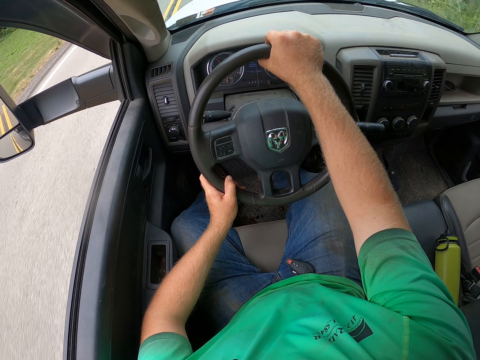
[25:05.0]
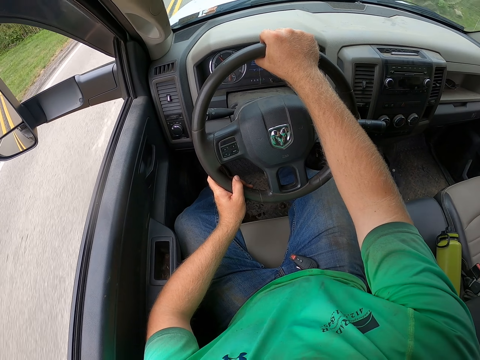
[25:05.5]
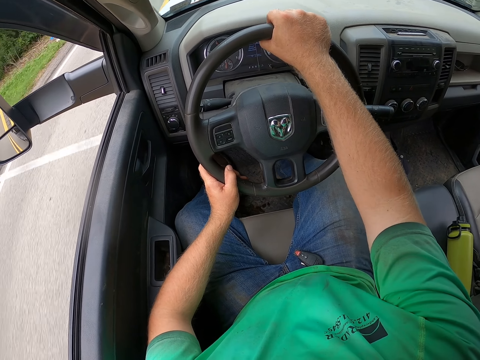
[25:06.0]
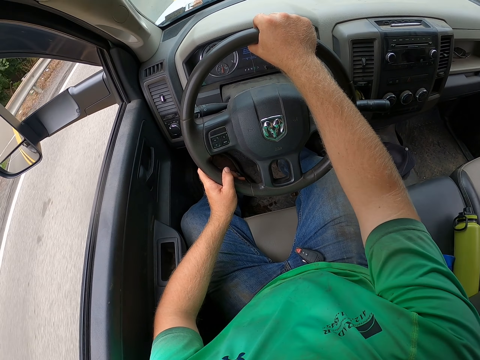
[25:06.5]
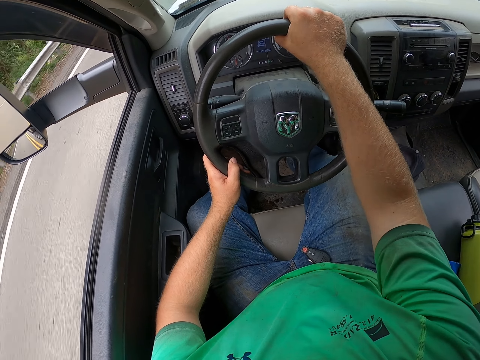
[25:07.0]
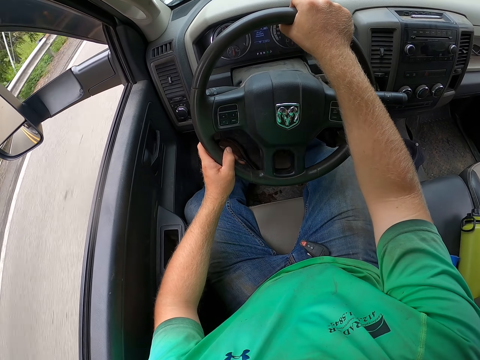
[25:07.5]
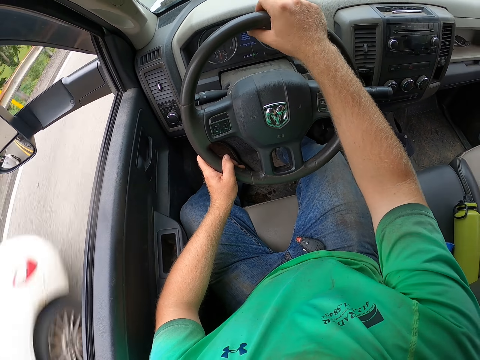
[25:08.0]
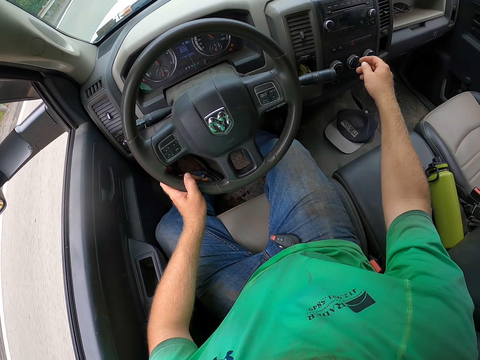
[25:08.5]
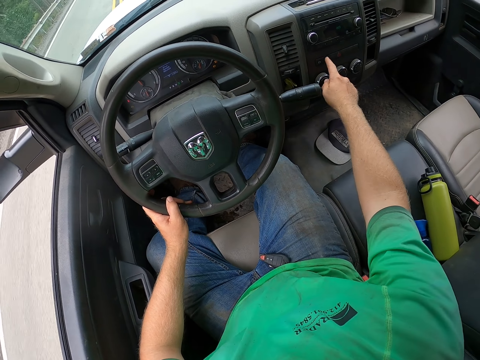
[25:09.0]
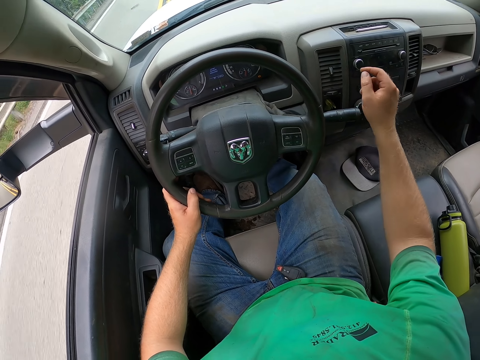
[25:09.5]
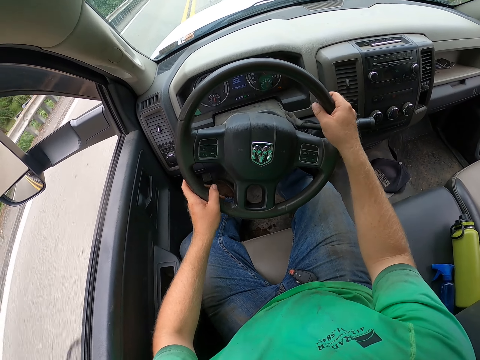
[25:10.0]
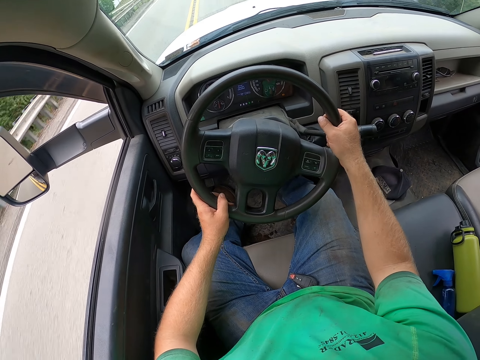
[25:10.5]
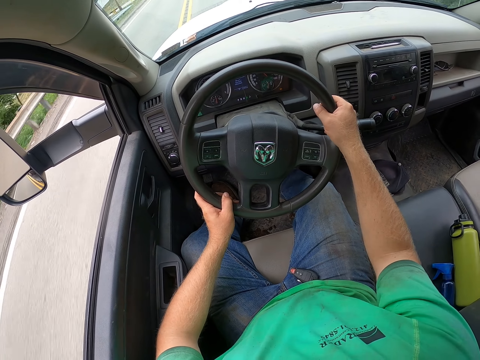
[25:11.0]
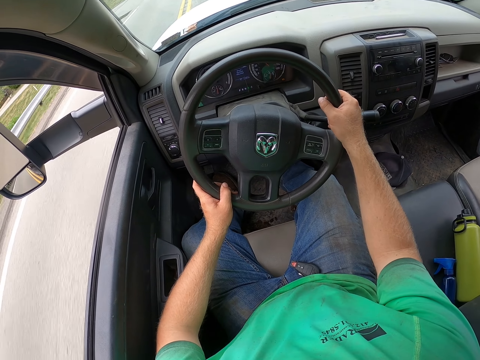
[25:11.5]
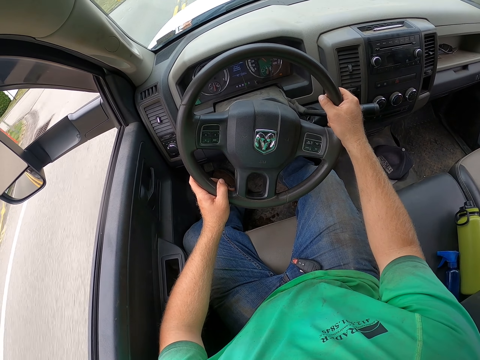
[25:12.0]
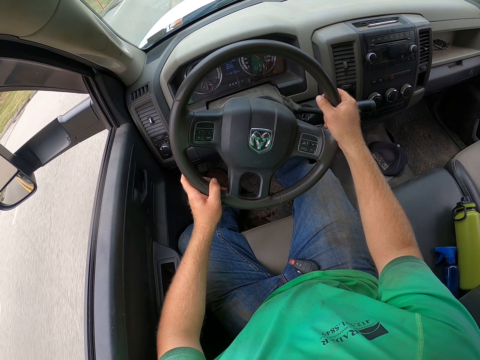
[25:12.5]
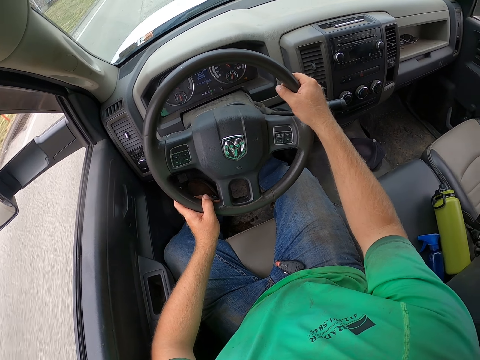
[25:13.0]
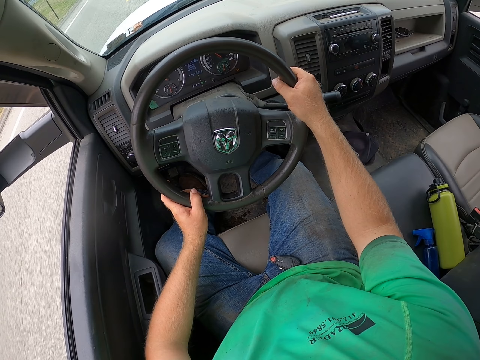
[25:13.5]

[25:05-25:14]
A white car drives past the camera wearer. The camera wearer drives the car with his left hand. He operates the car radio with his right hand. He drives the car with both hands.

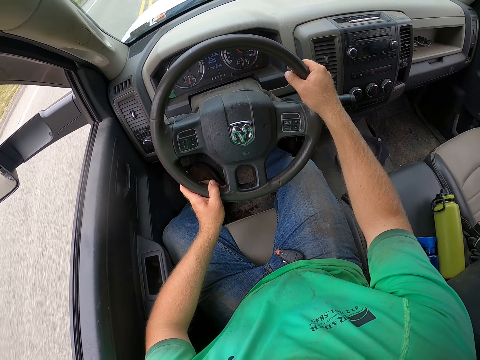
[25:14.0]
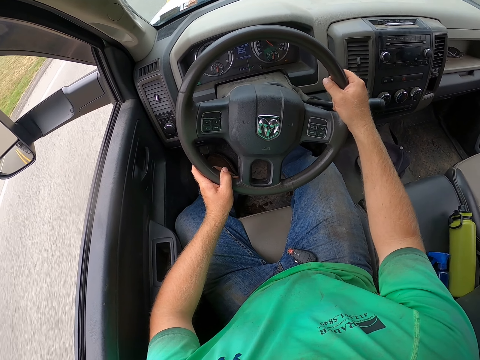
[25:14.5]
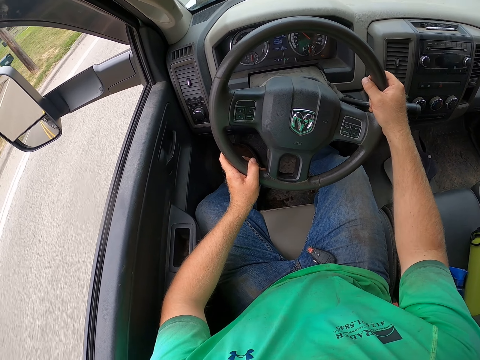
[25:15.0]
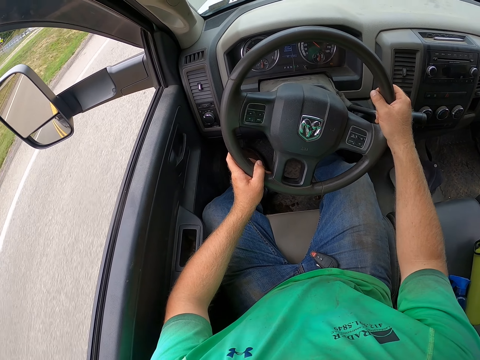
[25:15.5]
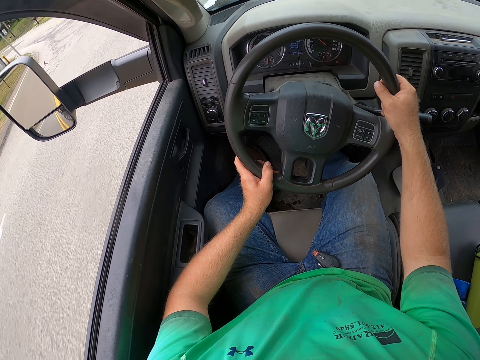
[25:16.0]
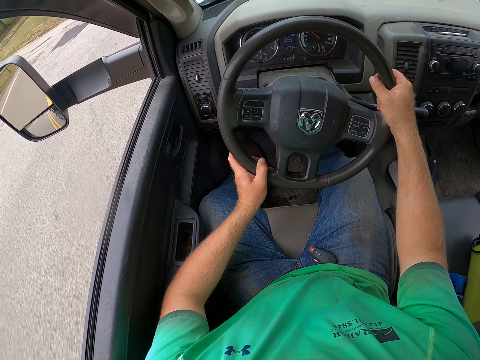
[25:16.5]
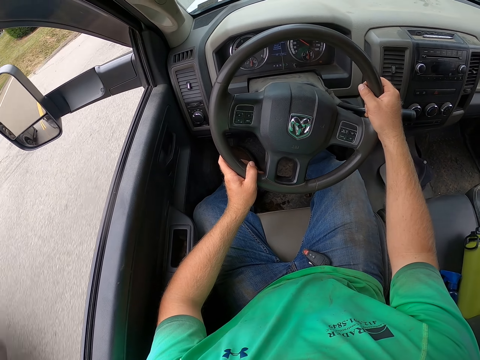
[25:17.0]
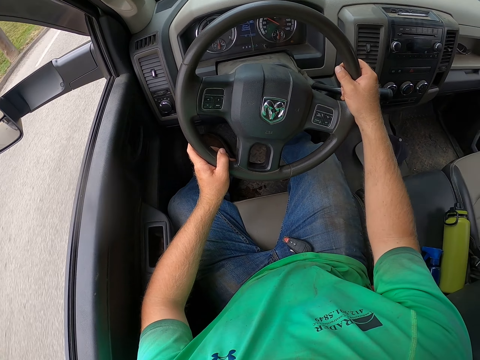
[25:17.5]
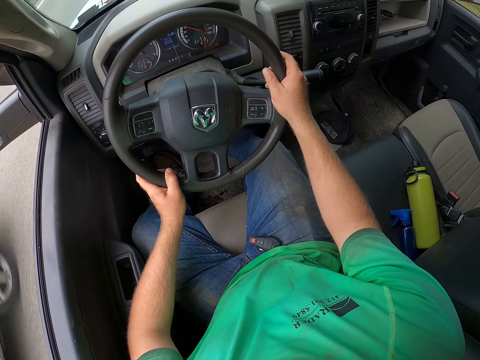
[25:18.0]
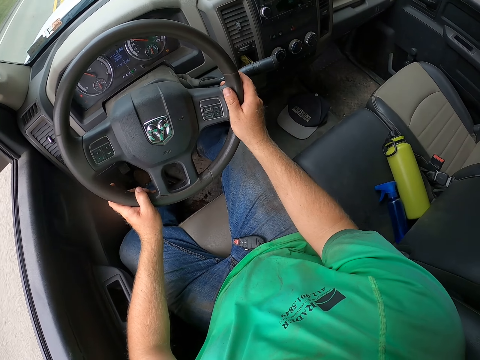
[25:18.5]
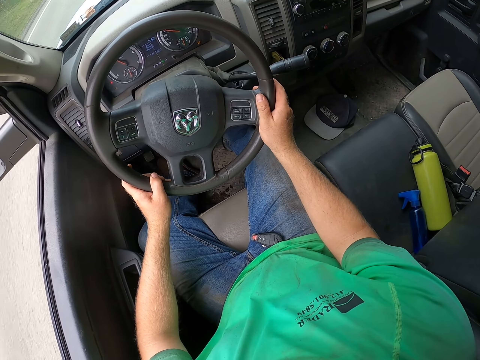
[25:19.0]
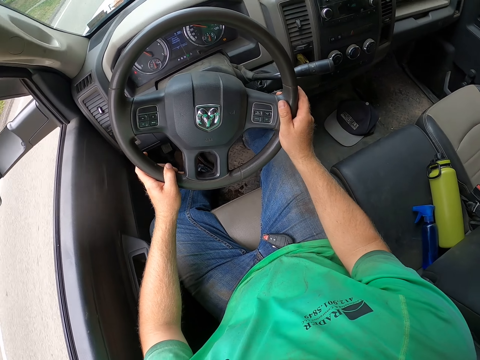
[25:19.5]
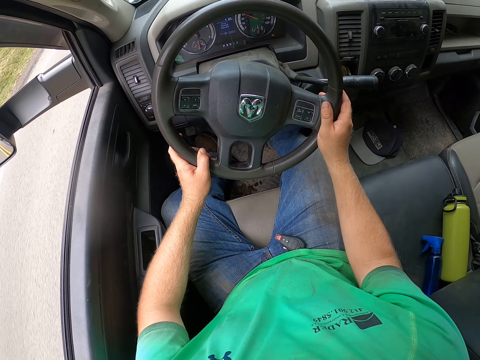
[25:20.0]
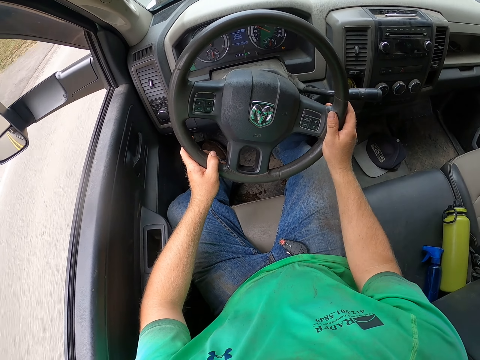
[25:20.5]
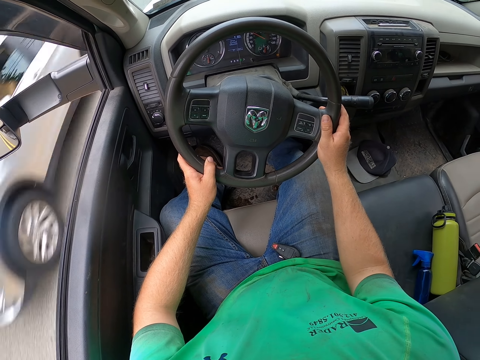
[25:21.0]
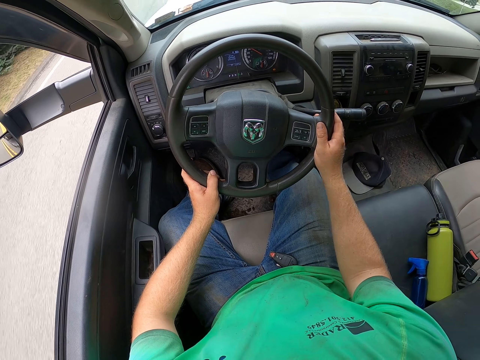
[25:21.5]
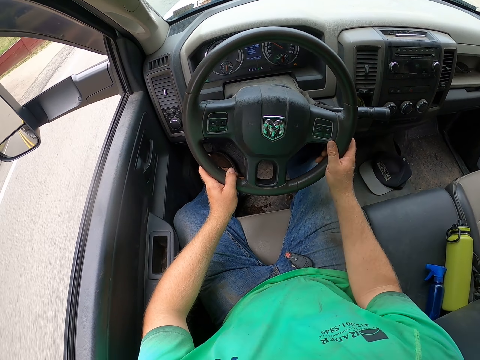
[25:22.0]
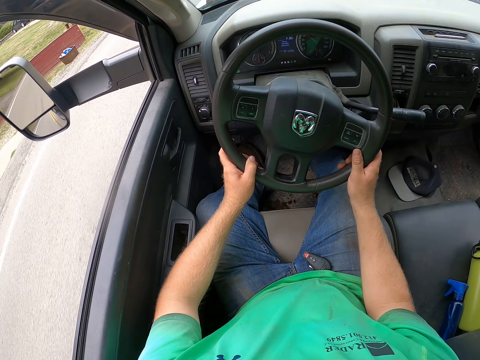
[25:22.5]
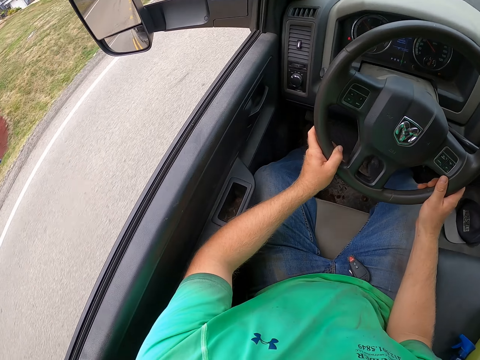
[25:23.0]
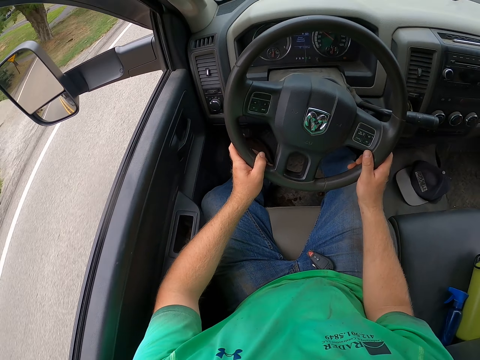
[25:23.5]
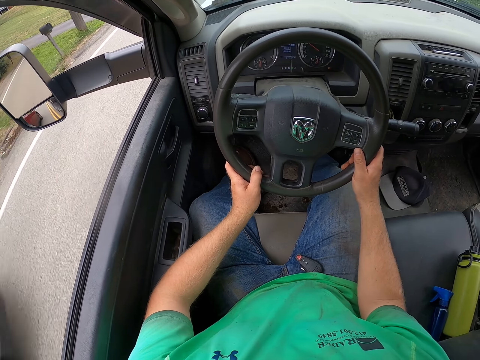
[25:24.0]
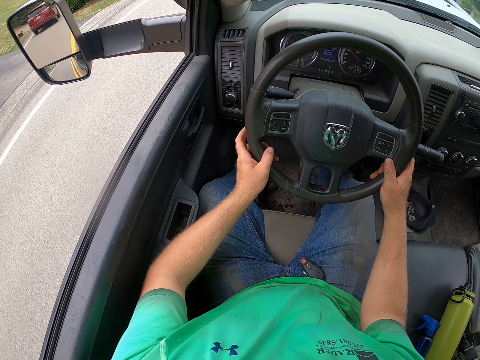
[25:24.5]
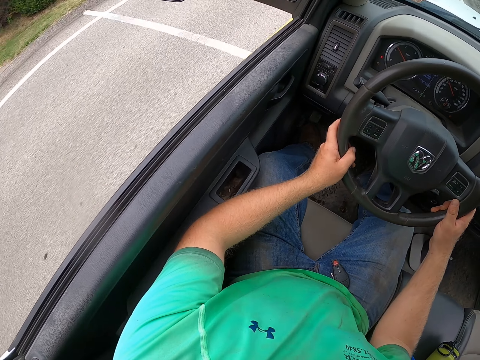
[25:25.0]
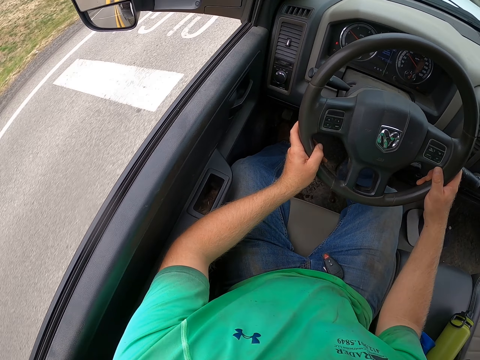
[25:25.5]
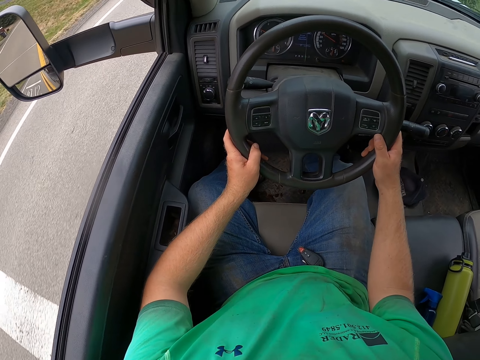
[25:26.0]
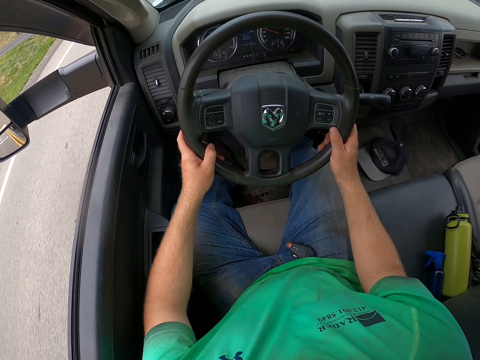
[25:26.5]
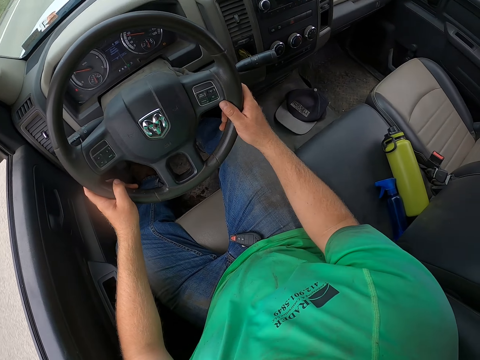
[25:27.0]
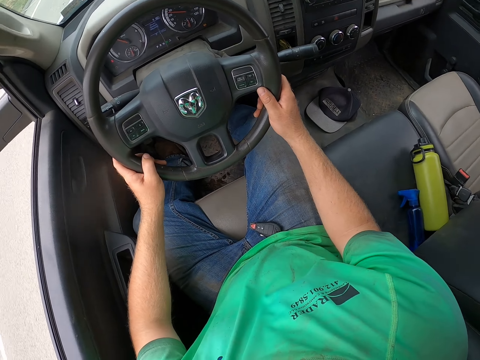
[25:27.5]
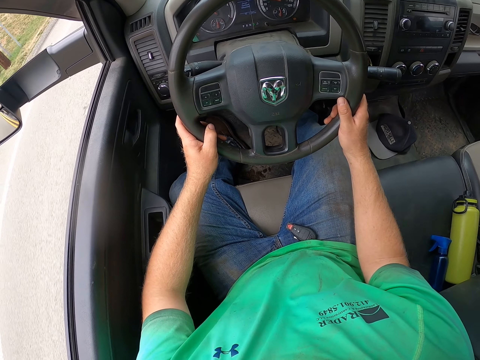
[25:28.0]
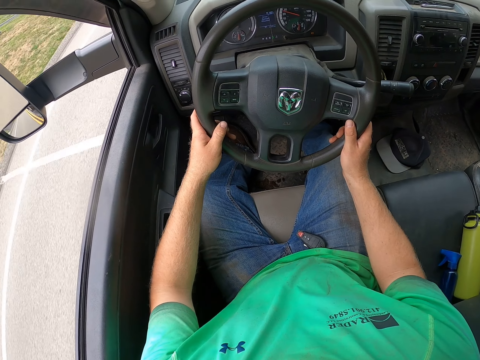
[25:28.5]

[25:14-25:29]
A grey truck drives past the camera wearer. A silver SUV drives past the camera wearer. A wine car drives past the camera wearer.

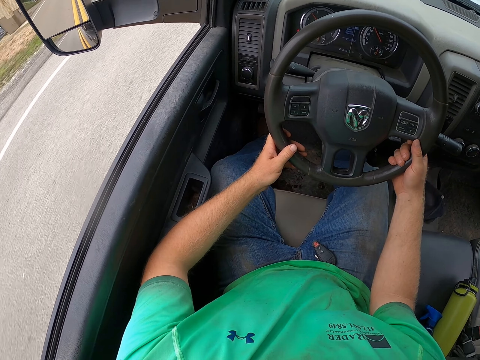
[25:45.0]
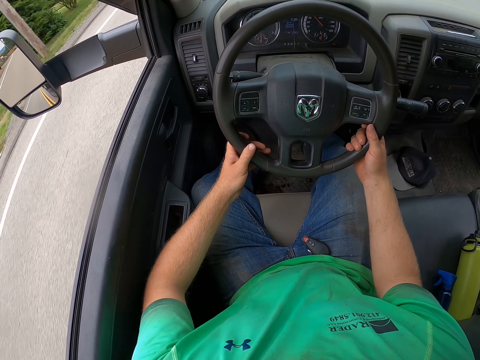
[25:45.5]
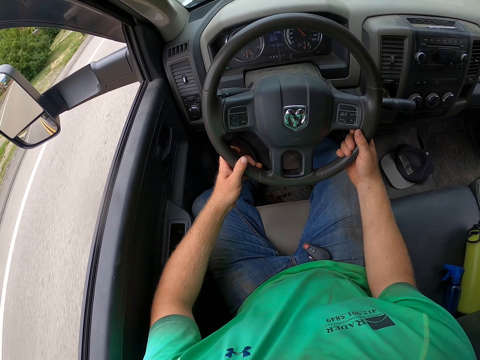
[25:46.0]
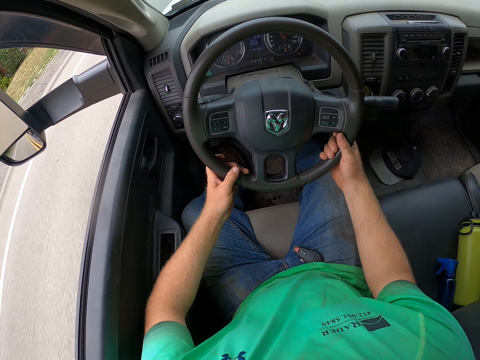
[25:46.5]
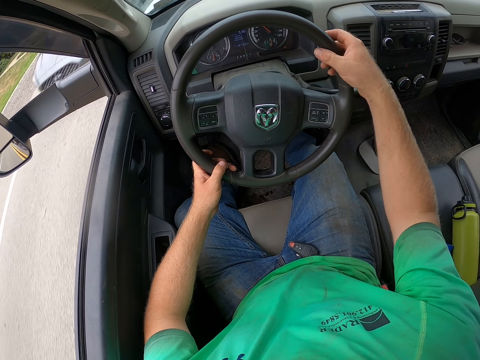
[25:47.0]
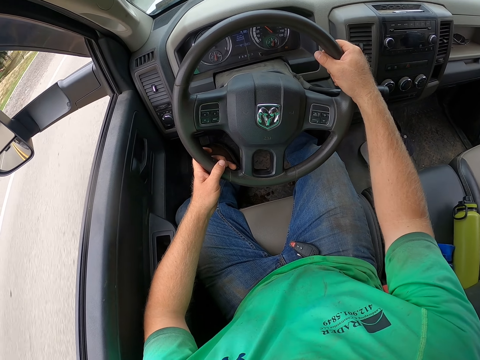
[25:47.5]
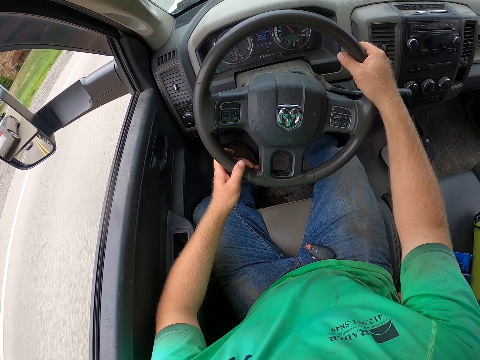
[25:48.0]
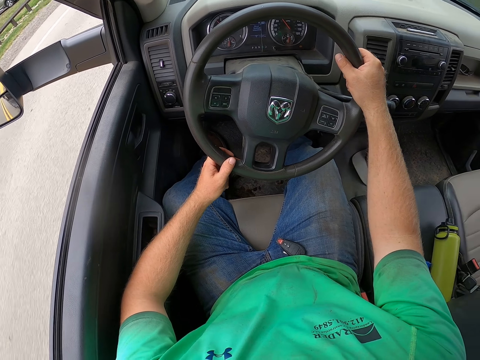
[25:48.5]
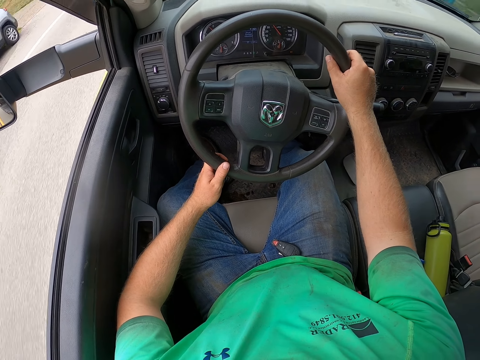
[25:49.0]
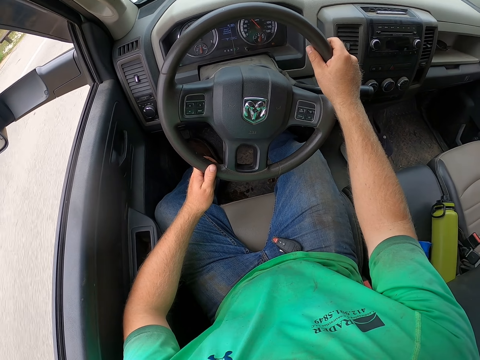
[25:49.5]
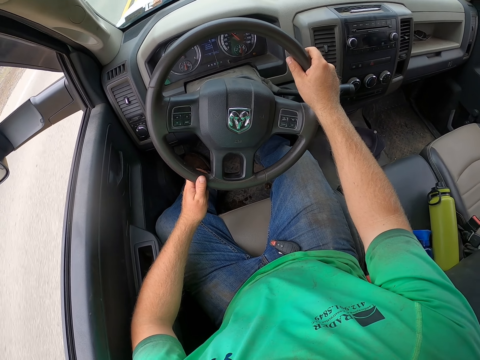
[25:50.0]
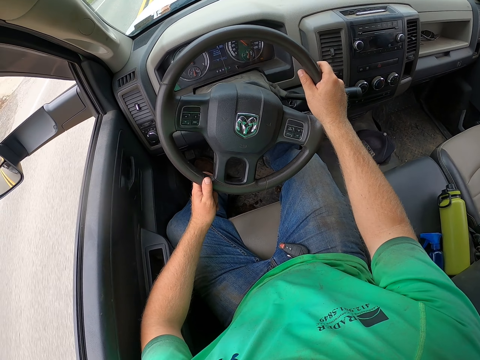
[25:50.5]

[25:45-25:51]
A grey car drives past the camera wearer. Some cars drive past the camera wearer.
